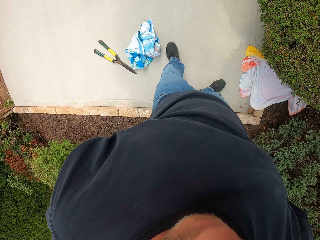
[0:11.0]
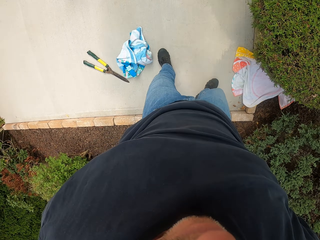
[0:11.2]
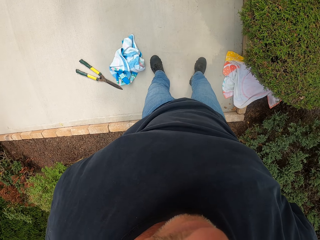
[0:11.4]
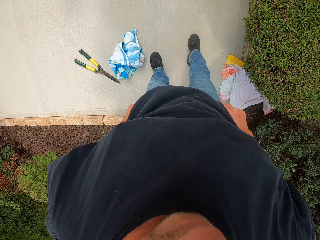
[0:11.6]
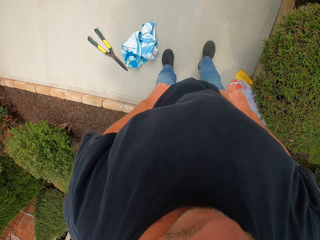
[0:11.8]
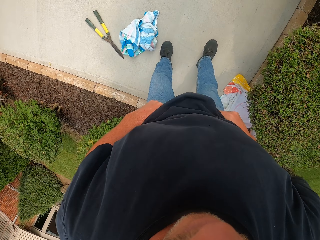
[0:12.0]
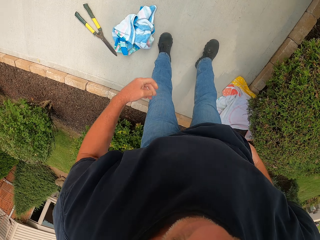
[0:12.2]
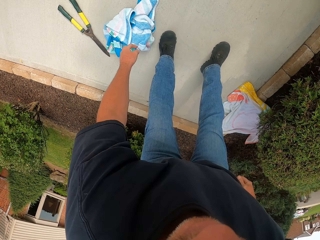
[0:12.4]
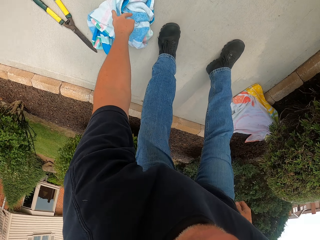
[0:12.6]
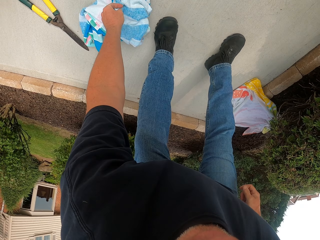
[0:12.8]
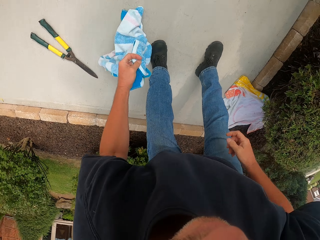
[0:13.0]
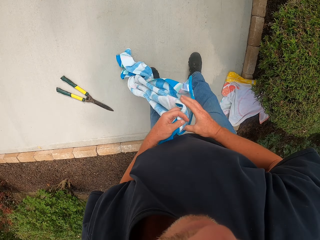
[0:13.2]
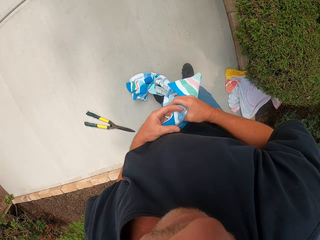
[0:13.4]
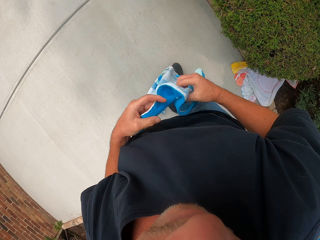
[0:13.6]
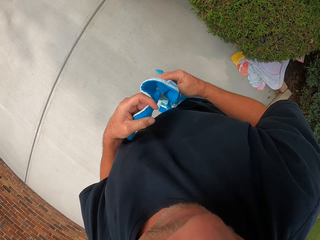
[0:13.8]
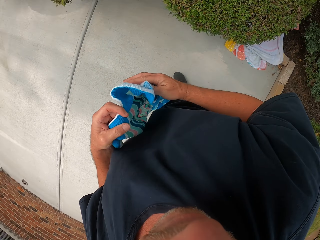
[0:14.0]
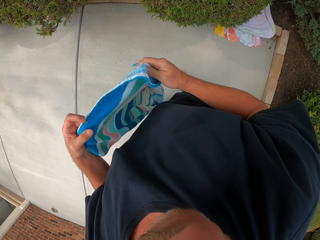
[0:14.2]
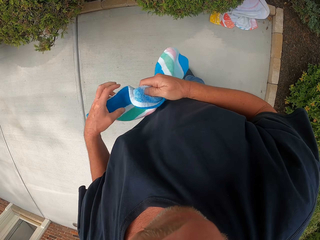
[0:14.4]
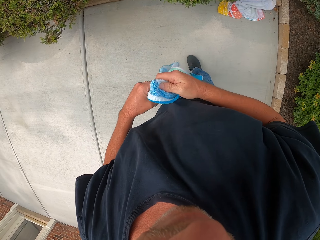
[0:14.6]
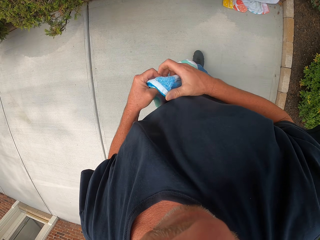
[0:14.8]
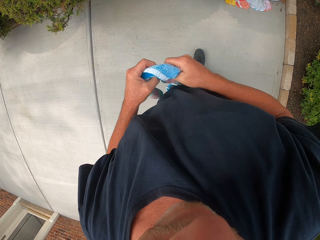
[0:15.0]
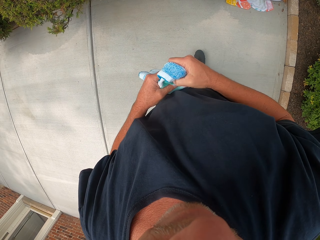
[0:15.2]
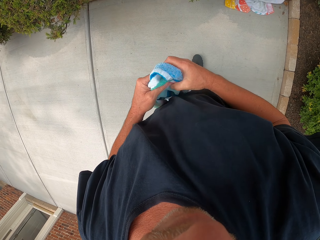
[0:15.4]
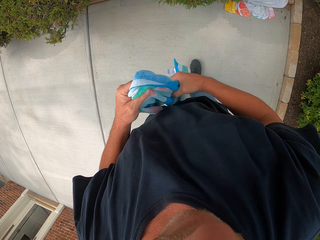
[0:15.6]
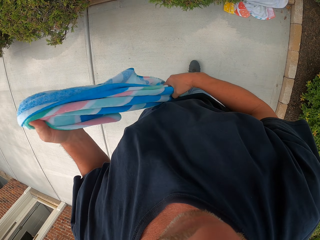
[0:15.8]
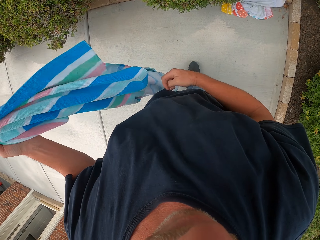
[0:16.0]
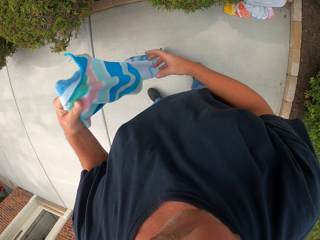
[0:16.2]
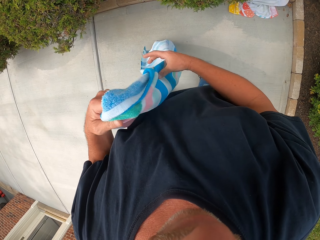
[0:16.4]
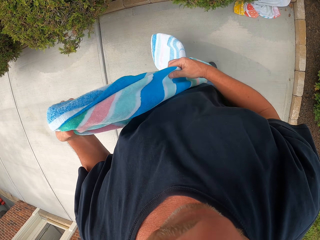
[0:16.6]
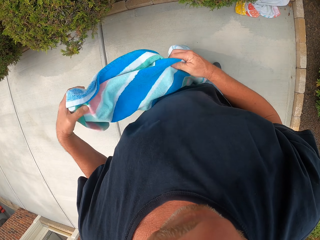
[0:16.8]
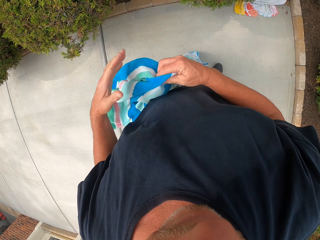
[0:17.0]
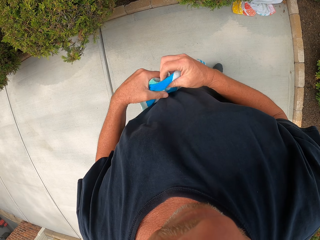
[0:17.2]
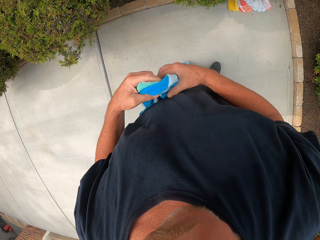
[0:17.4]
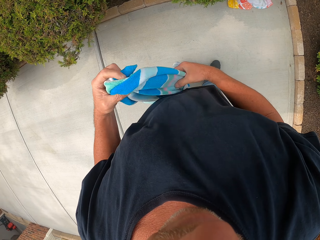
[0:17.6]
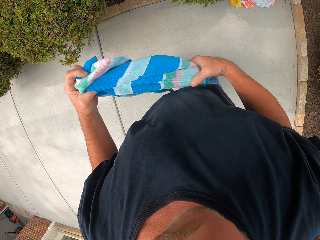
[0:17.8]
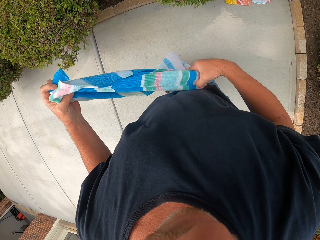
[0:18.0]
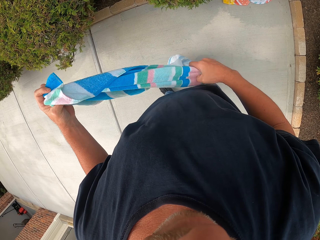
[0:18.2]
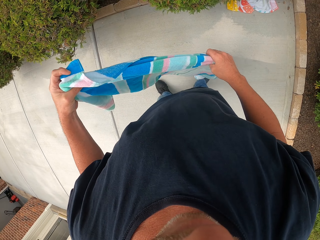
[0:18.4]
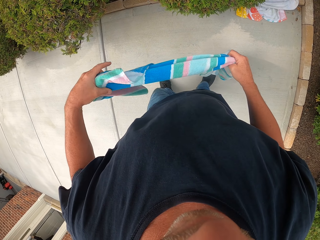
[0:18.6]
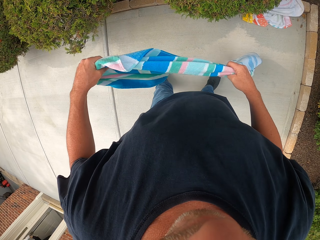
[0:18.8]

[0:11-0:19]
The camera wearer picks a cloth.

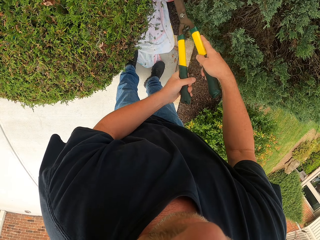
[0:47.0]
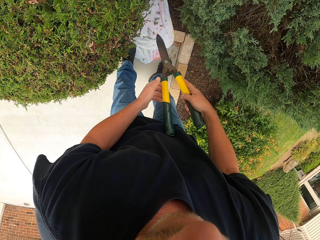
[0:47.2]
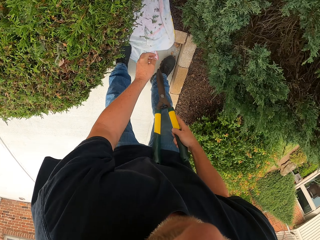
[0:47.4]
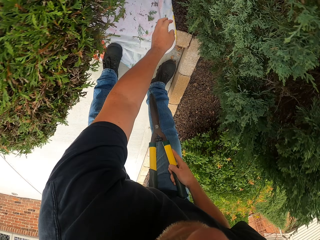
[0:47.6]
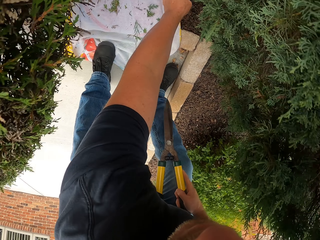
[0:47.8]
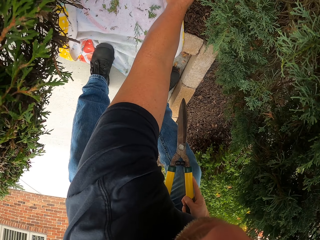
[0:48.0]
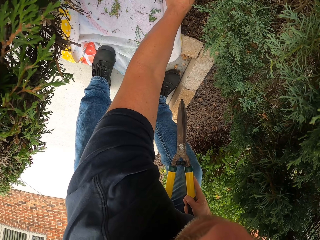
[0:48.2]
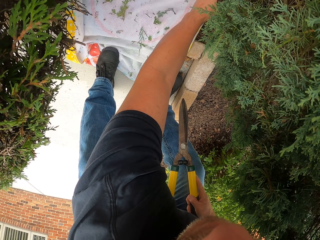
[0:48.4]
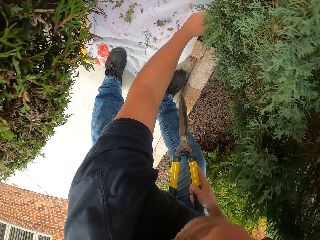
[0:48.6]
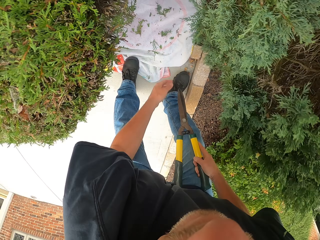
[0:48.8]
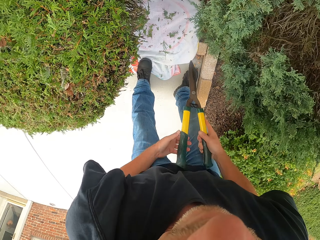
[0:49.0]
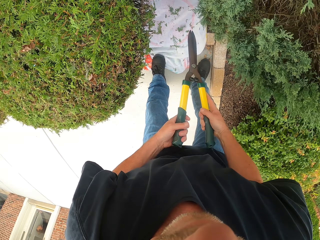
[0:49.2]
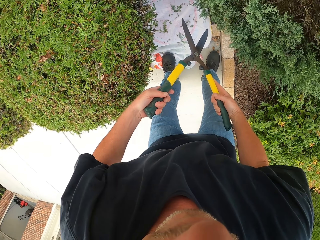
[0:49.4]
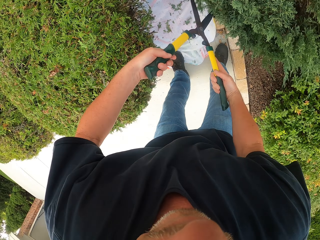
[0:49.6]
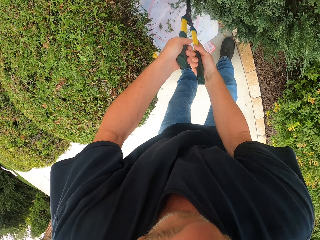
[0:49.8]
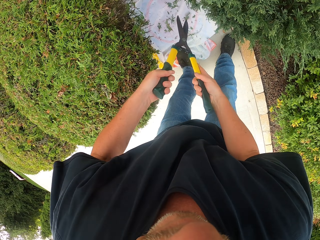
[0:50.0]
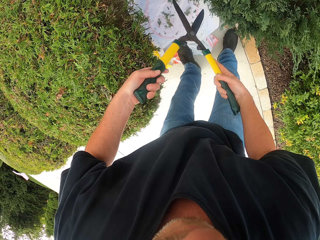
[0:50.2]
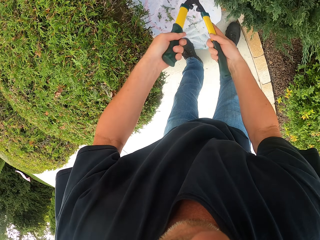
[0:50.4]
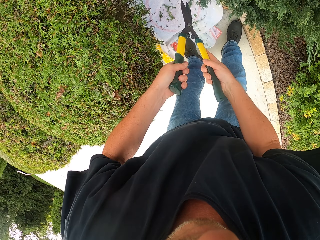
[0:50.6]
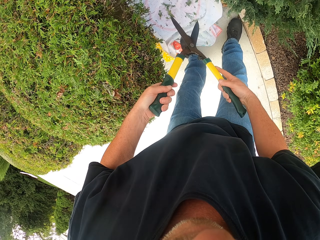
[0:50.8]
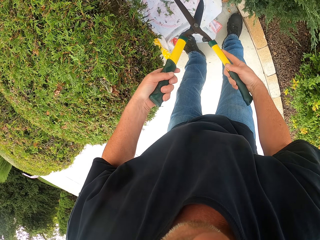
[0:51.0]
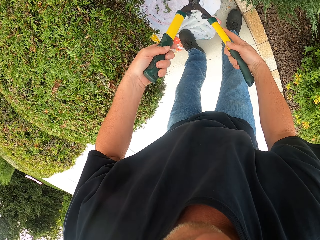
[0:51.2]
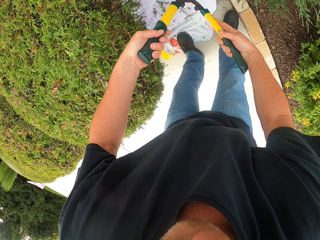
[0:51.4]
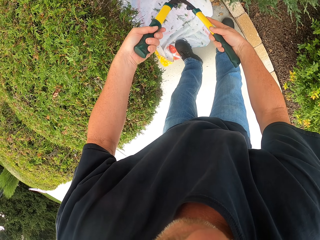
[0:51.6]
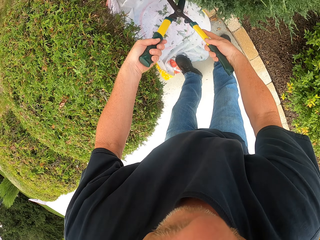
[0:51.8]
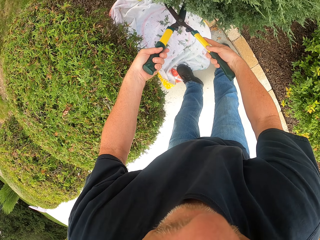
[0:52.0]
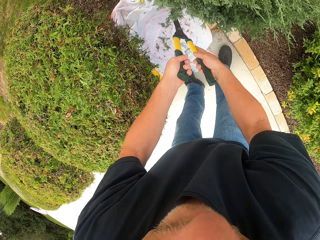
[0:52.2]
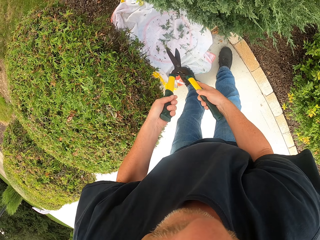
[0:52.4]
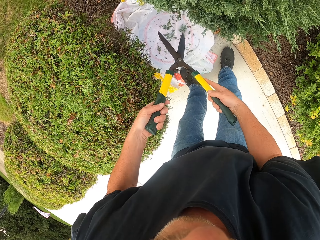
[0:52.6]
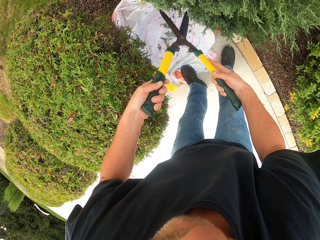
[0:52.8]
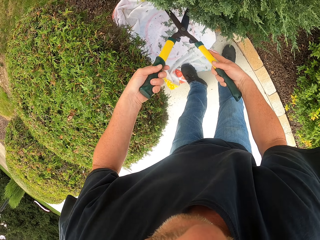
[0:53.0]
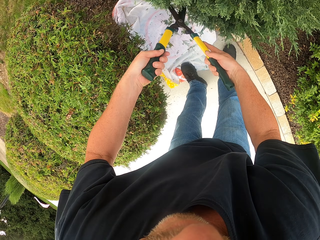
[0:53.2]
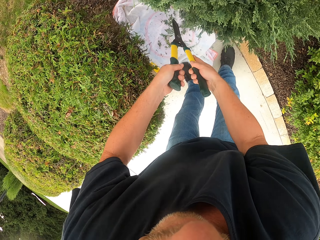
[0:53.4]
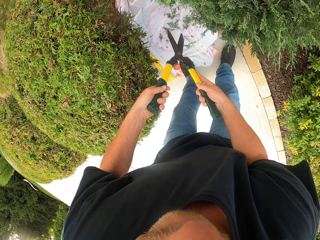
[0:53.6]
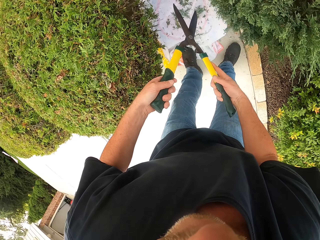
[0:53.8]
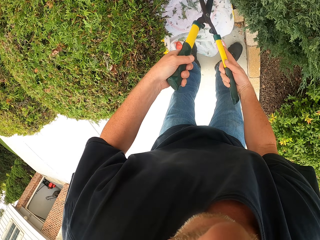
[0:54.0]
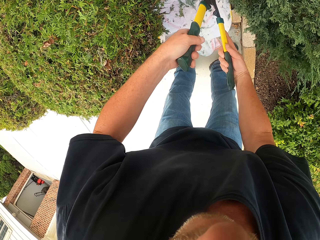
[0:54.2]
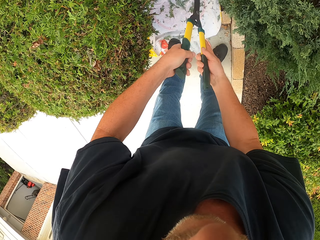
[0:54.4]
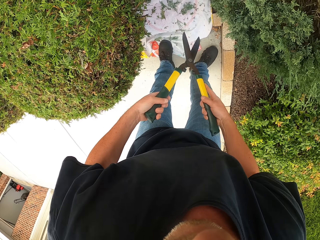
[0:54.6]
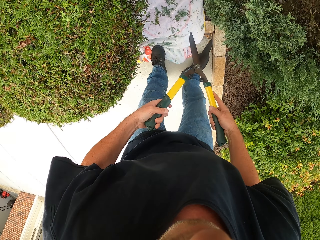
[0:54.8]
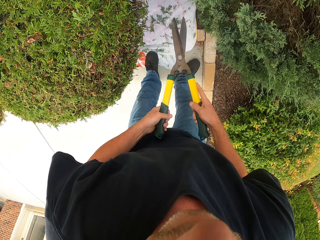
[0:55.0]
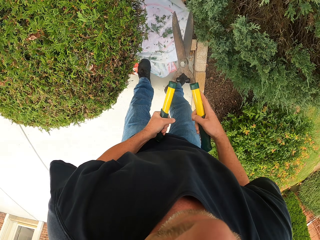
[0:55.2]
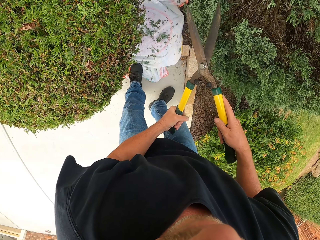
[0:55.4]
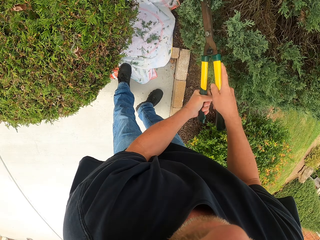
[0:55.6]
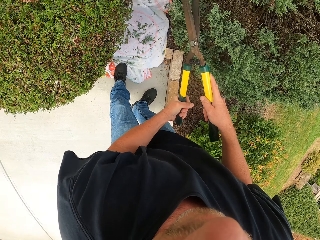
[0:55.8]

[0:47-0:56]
The camera wearer spreads the cloth. They trim the shrub.

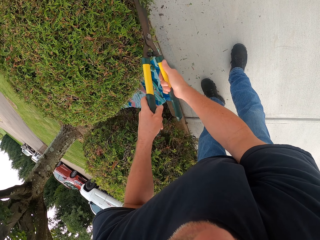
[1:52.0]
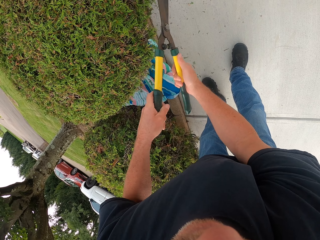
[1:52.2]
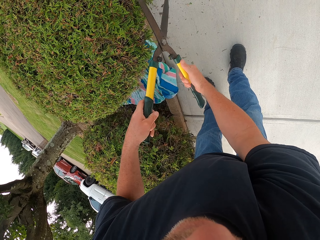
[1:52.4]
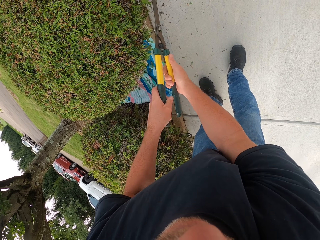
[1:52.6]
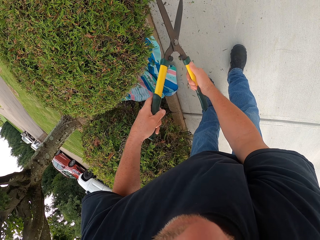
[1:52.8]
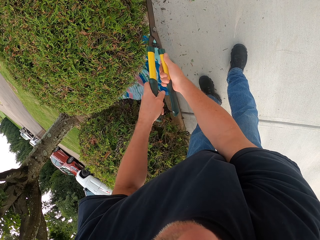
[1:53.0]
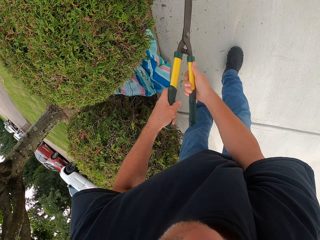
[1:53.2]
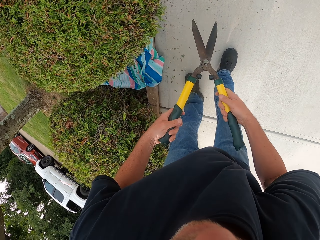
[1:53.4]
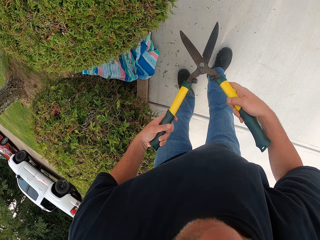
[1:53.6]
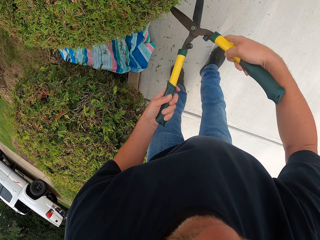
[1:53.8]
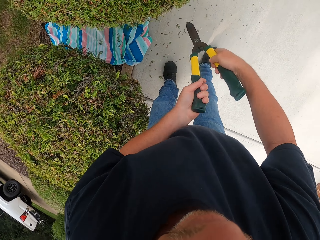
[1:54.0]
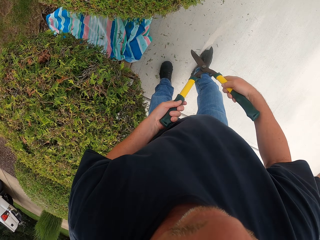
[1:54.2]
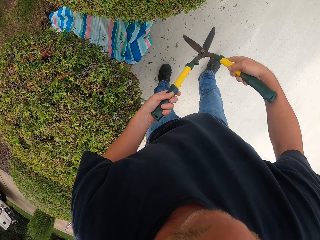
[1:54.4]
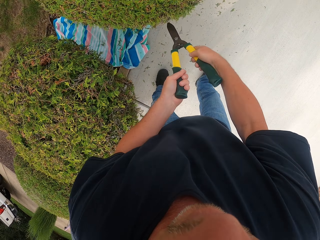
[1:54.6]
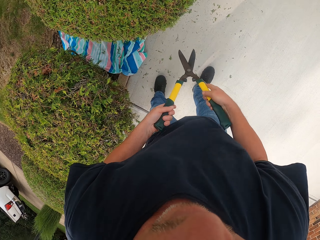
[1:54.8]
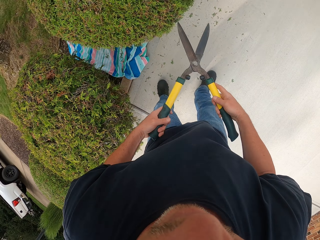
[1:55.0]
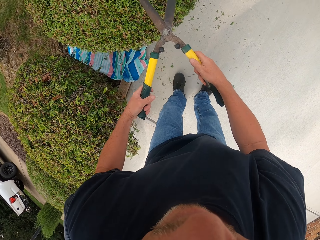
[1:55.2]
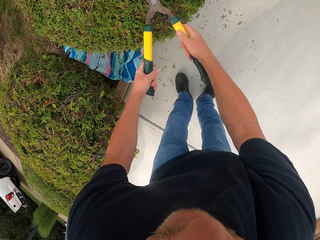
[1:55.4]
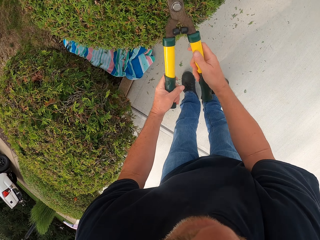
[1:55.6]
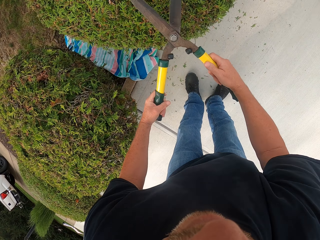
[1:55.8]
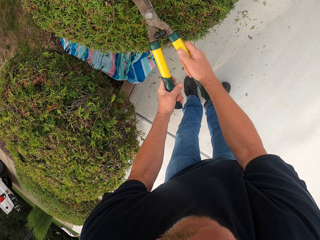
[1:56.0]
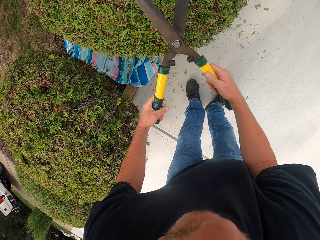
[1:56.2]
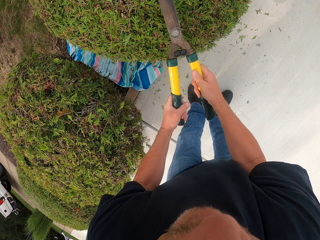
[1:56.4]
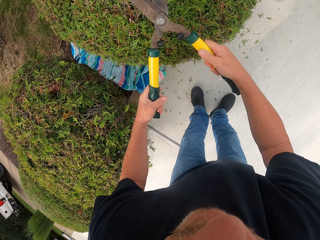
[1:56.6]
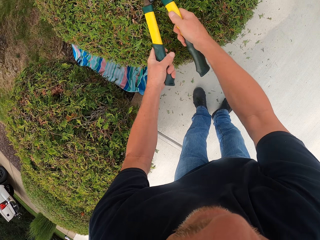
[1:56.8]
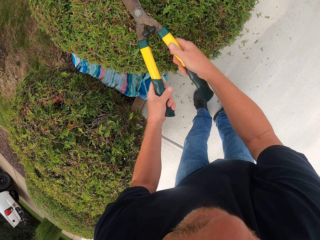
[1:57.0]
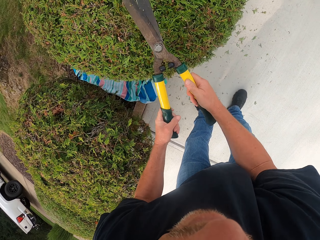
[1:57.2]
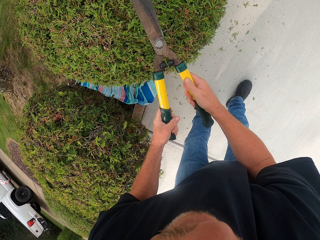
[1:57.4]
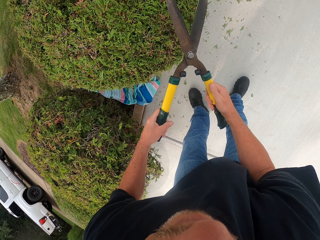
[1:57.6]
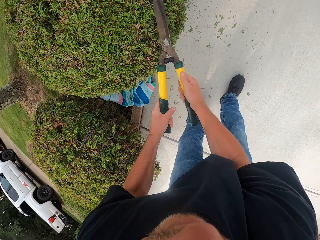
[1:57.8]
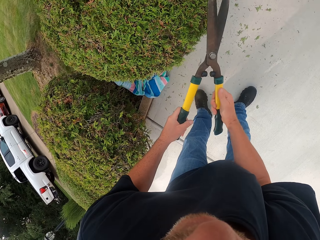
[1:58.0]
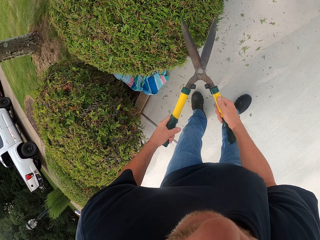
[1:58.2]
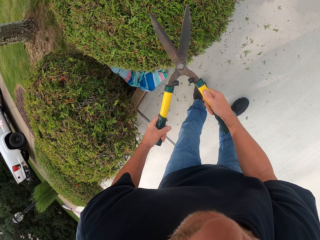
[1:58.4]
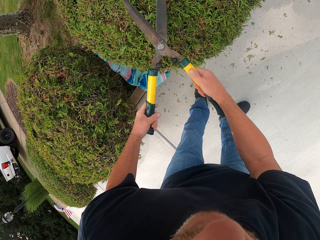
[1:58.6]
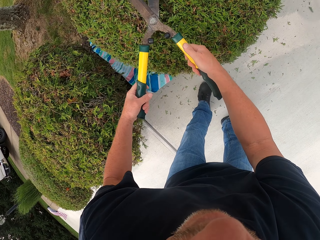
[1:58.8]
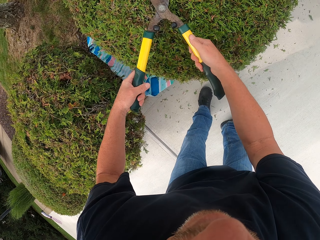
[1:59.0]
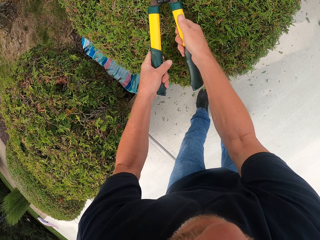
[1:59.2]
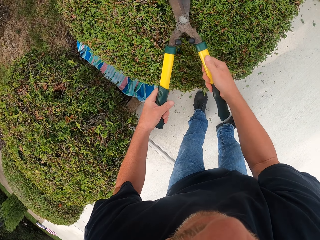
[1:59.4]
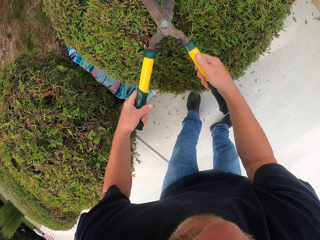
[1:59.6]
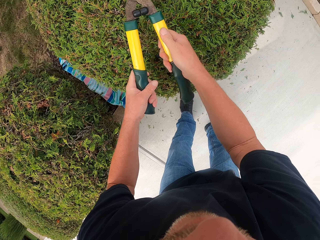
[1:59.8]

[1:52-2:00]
The camera wearer holds the garden shears. They trim the shrub.
